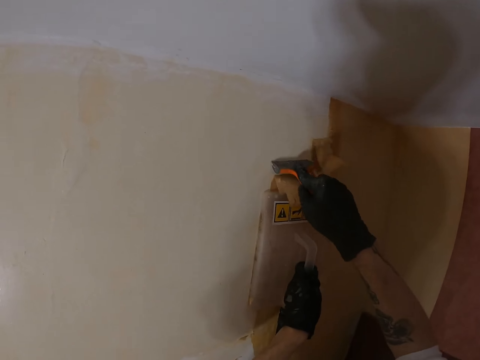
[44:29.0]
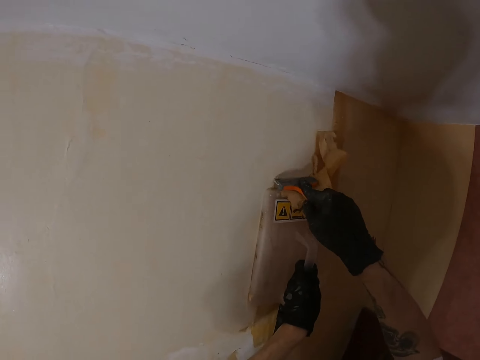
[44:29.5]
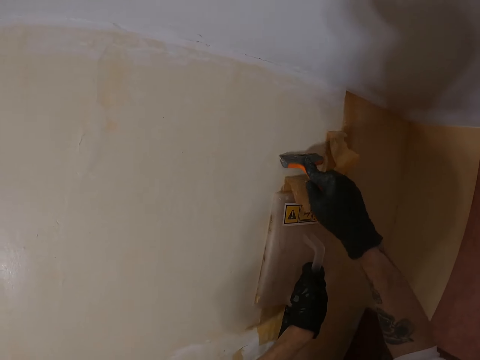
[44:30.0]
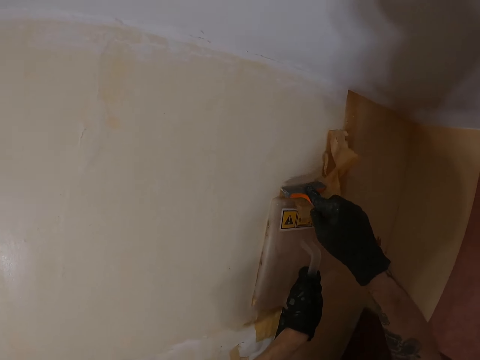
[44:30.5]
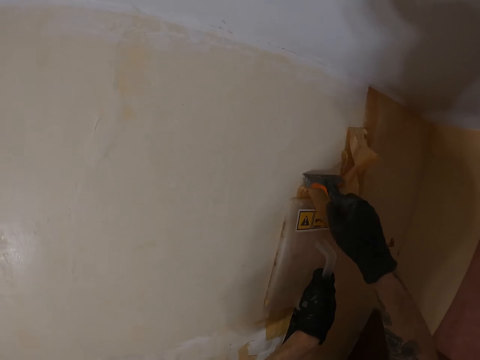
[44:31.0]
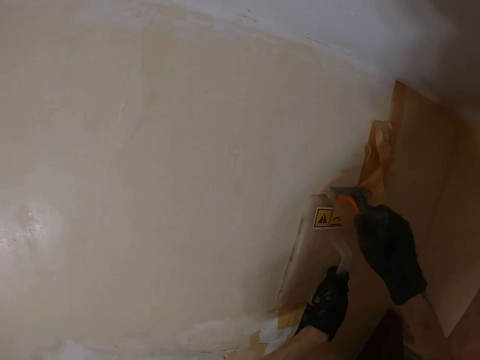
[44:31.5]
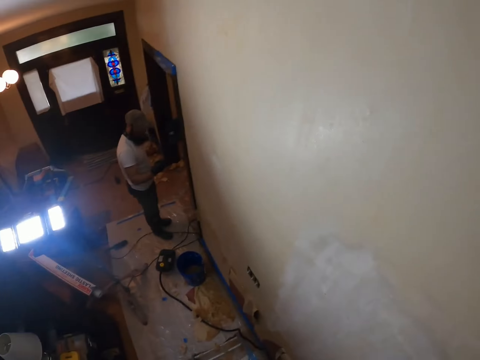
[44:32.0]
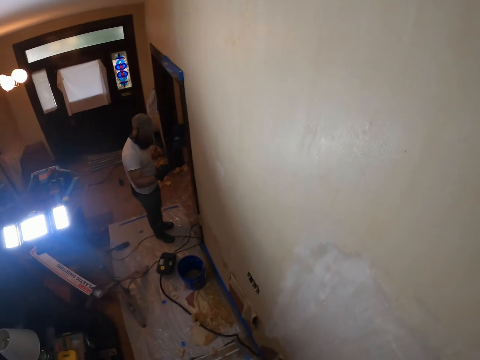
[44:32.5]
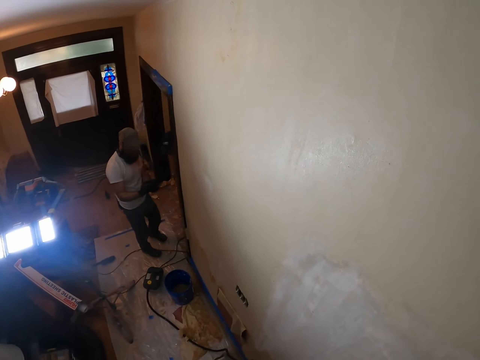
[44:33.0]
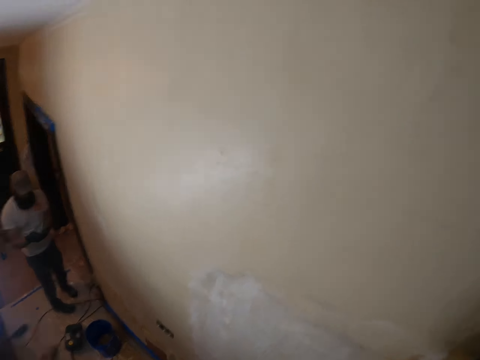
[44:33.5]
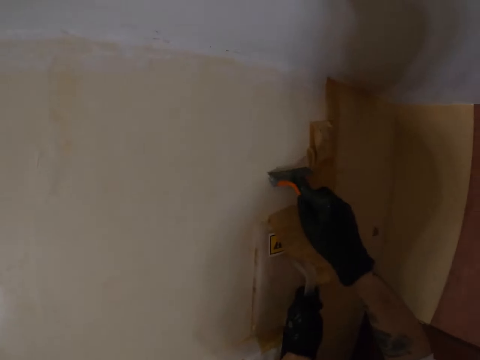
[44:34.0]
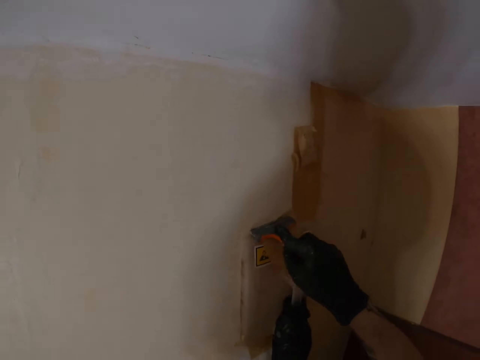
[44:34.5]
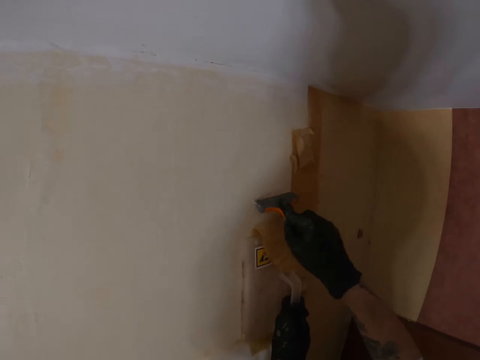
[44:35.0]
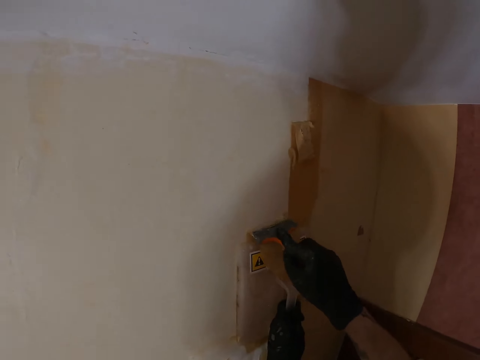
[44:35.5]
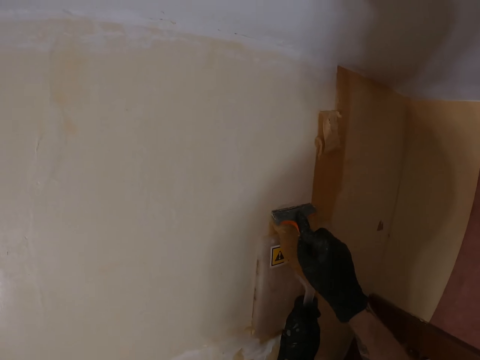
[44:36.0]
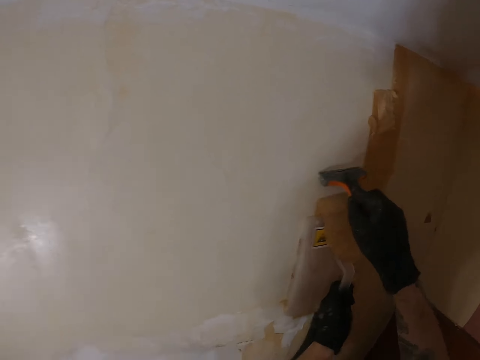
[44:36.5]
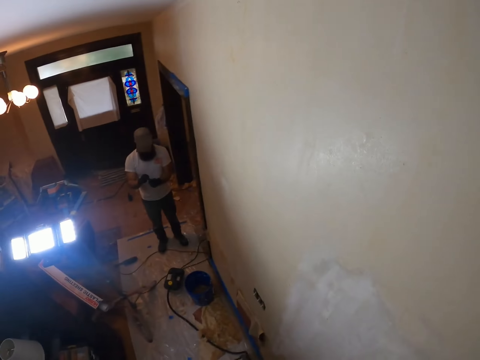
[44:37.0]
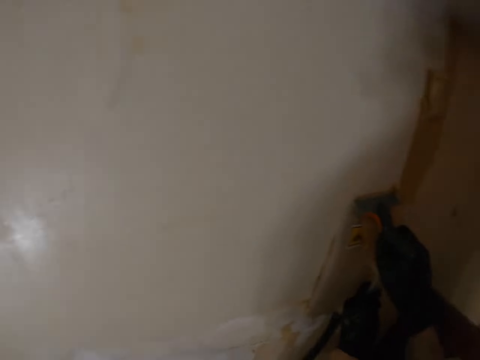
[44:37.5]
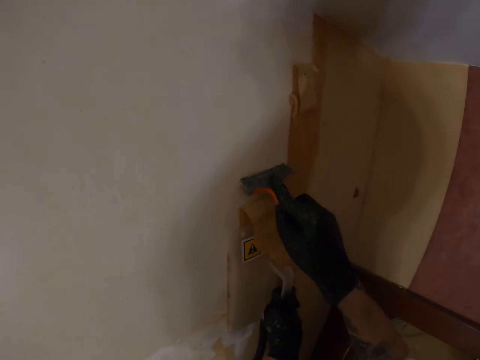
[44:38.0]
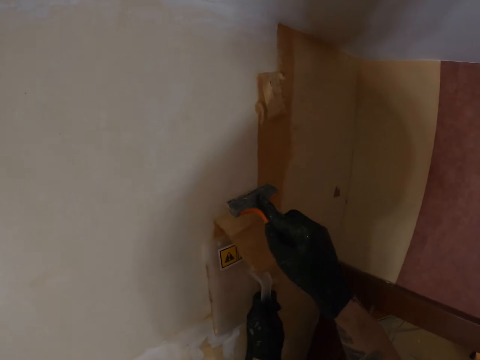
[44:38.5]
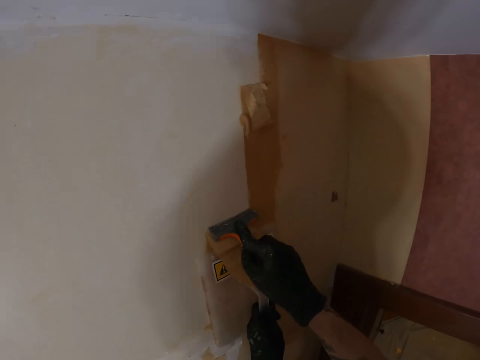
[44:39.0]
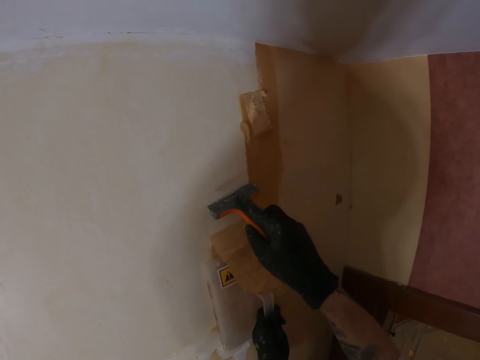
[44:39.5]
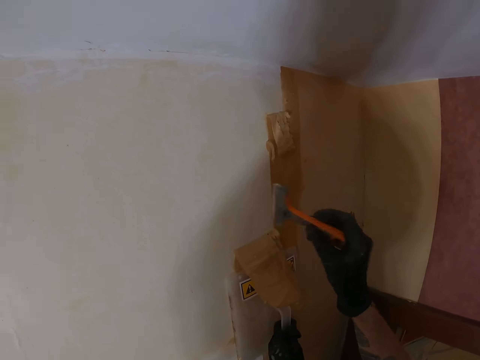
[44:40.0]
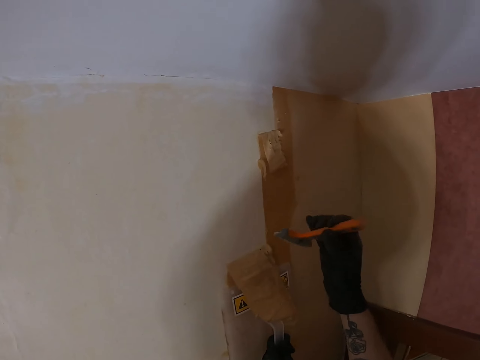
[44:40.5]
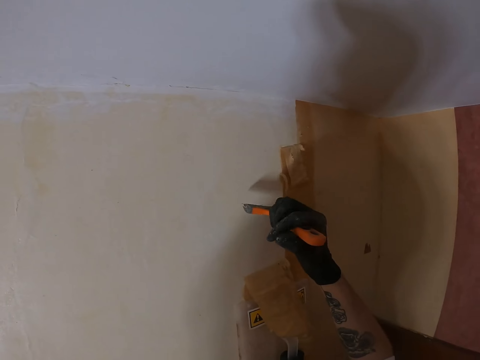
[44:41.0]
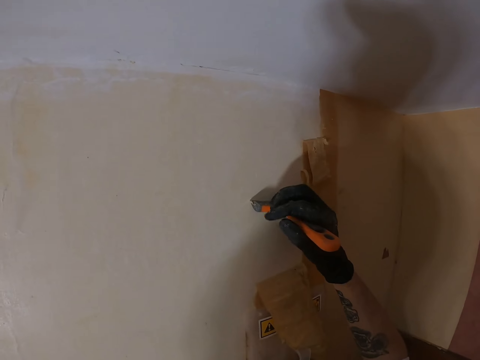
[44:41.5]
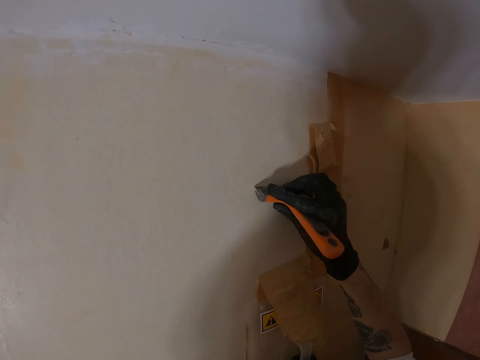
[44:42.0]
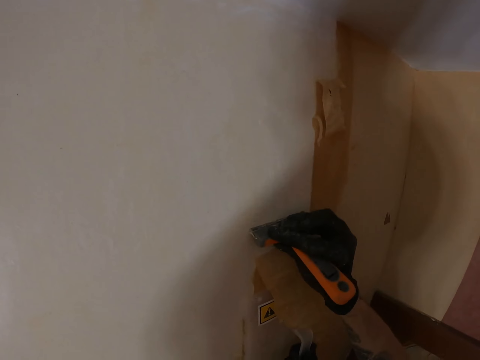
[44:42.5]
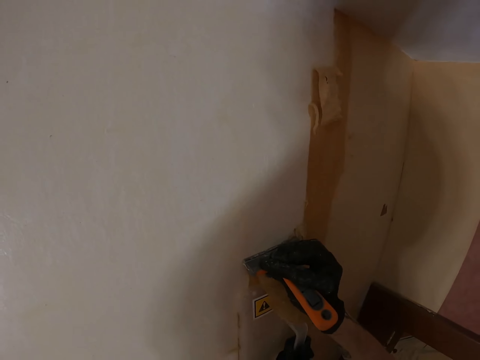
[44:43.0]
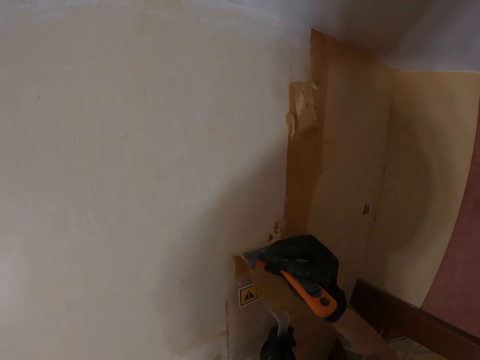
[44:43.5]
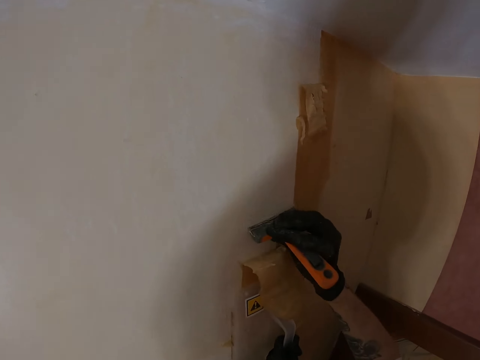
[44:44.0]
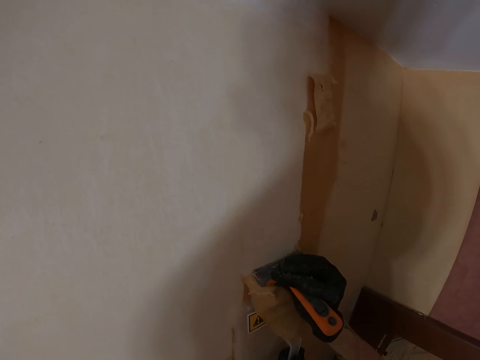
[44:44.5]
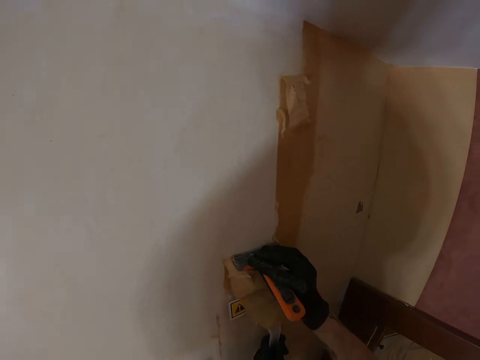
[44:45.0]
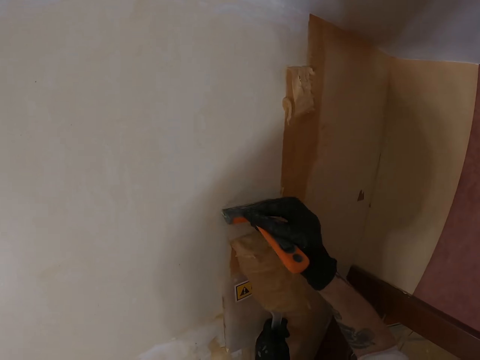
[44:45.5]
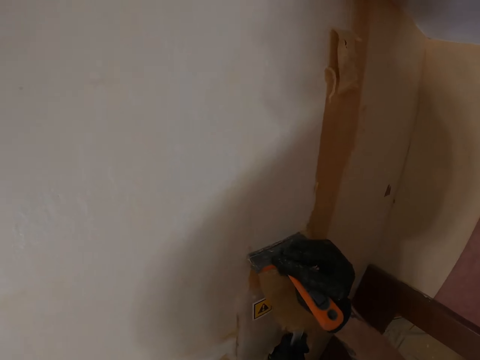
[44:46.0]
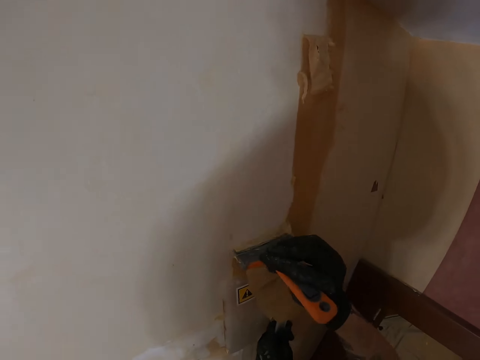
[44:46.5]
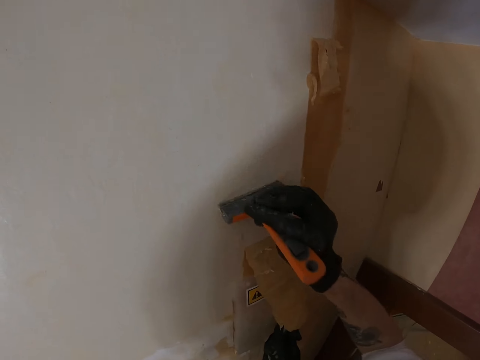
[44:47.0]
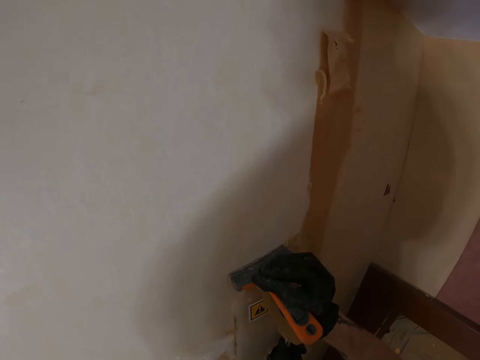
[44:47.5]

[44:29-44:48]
The camera wearer looks around. They remove old paint from the wall with a putty knife. They look around. They remove the old paint from the wall with the putty knife.

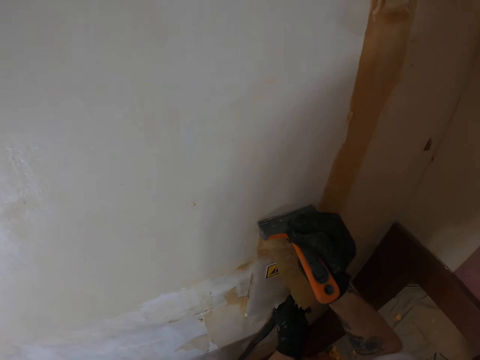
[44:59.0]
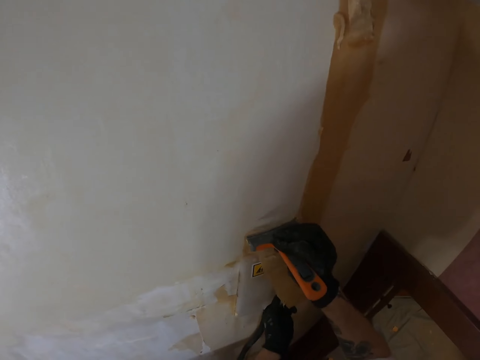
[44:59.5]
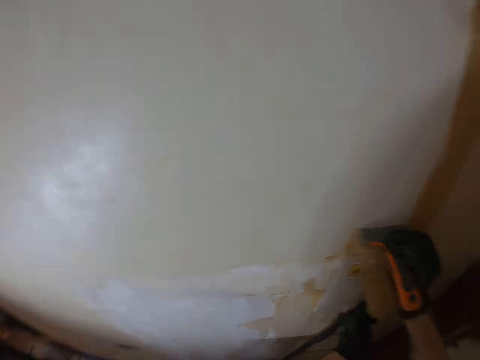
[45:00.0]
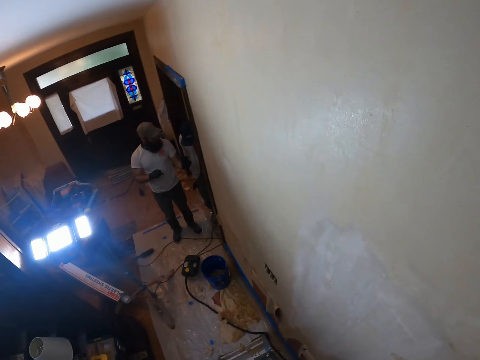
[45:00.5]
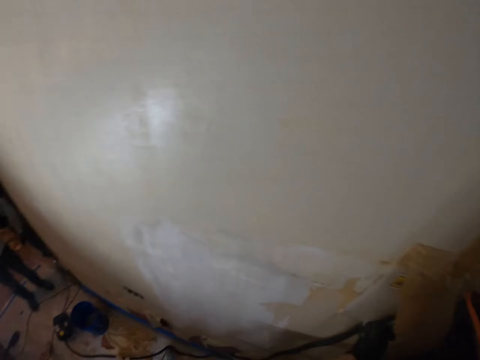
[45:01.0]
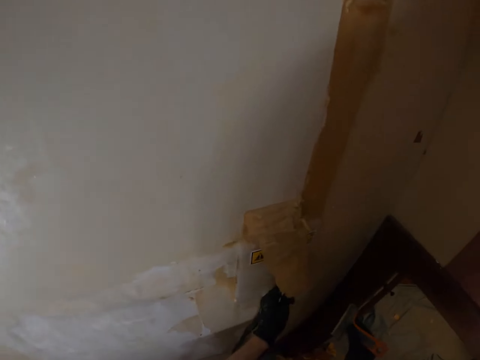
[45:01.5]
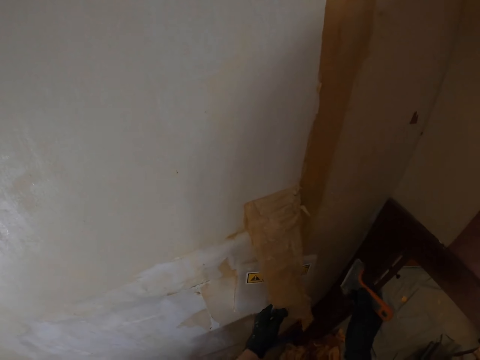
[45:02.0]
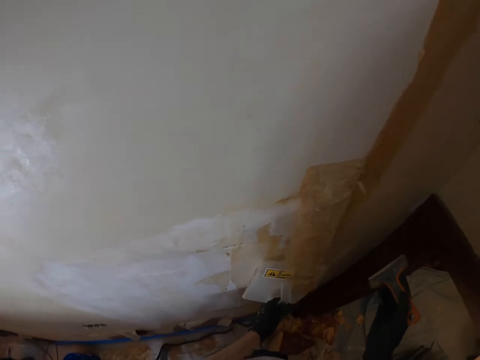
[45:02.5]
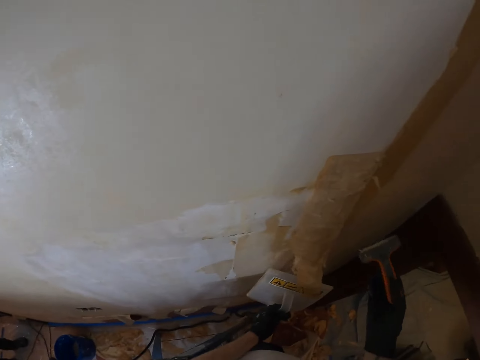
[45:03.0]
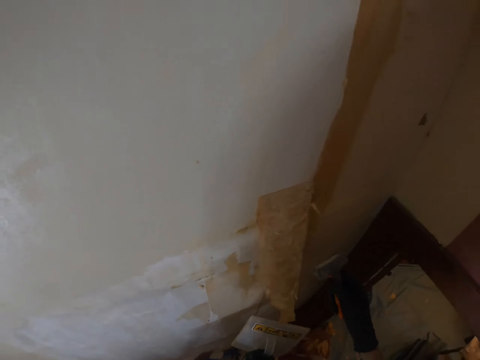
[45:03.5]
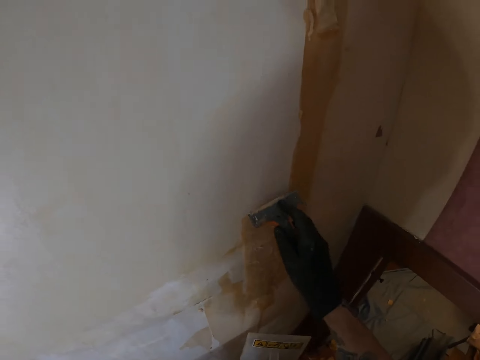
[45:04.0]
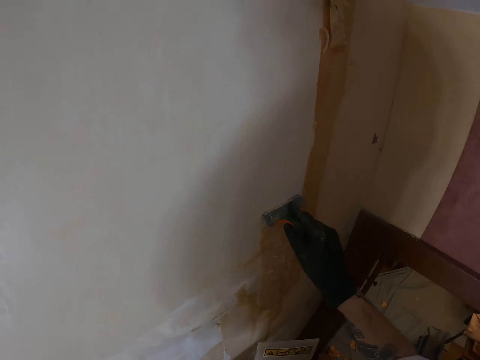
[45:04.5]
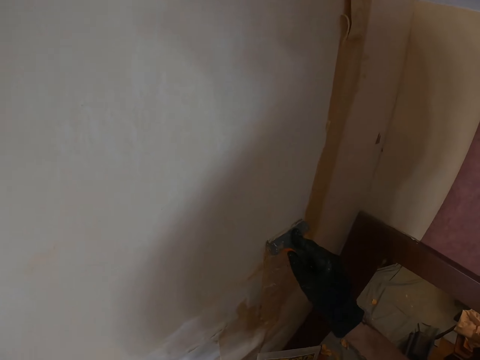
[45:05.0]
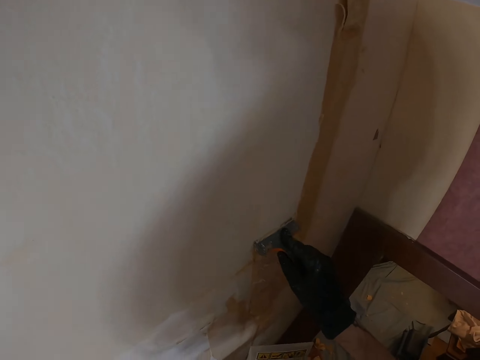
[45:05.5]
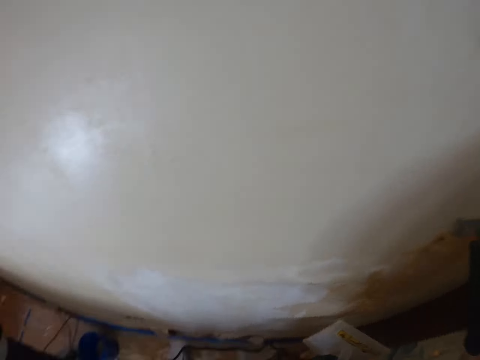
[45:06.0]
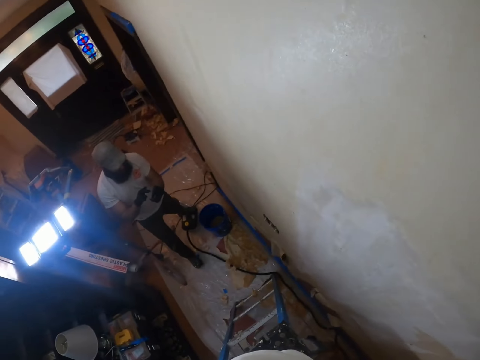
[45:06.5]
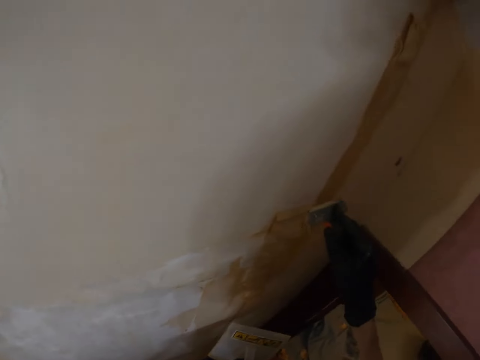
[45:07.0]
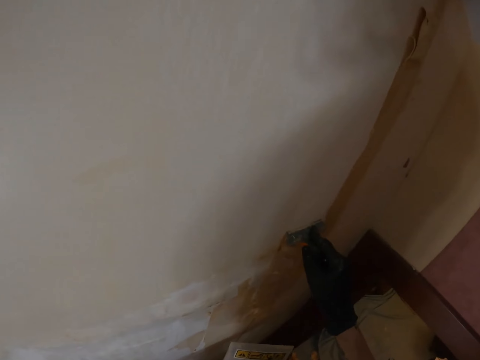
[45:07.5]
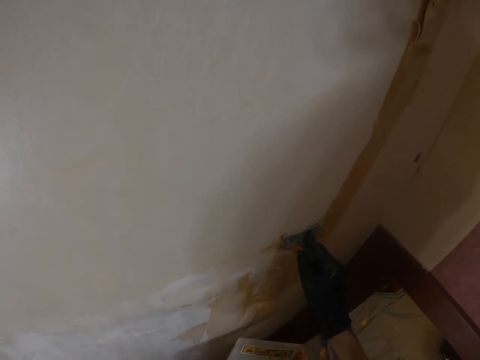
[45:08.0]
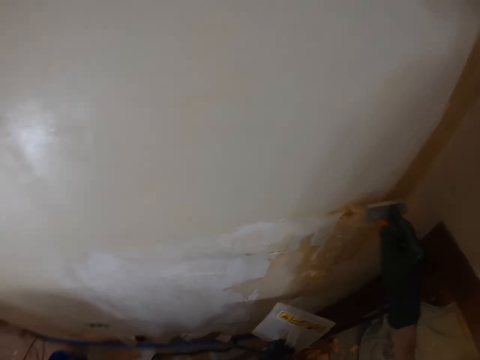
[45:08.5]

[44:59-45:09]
The camera wearer looks around. They hold the putty knife. They remove old paint from the wall with the putty knife. They look around. A person walks around. The camera wearer removes the old paint from the wall with the putty knife.
